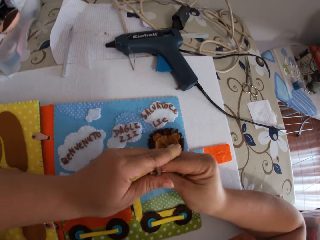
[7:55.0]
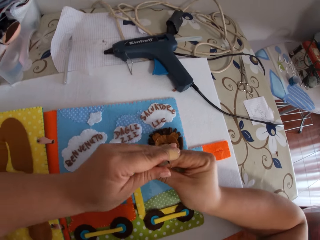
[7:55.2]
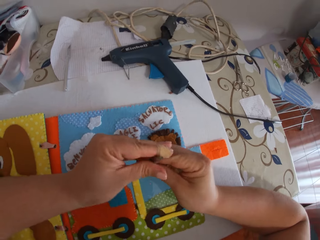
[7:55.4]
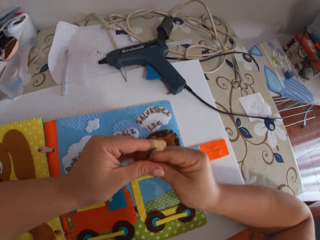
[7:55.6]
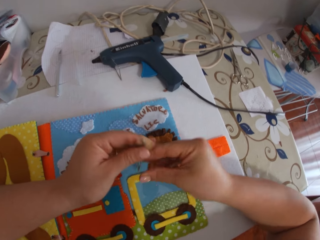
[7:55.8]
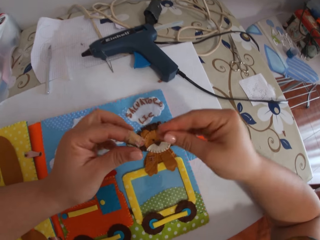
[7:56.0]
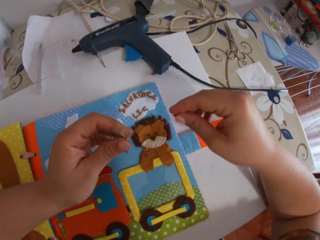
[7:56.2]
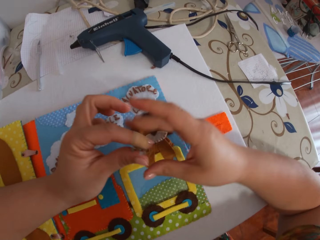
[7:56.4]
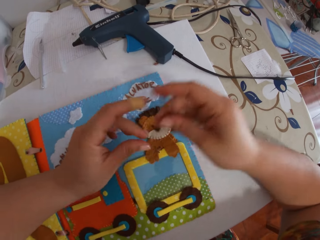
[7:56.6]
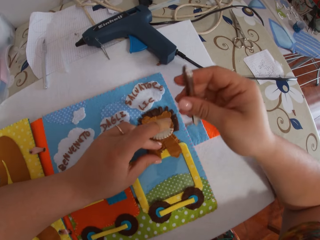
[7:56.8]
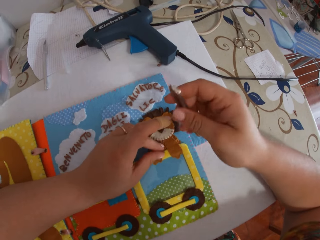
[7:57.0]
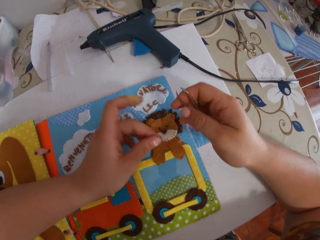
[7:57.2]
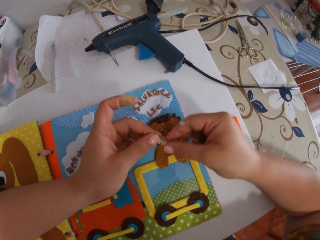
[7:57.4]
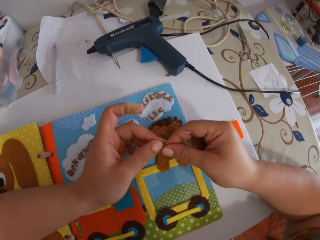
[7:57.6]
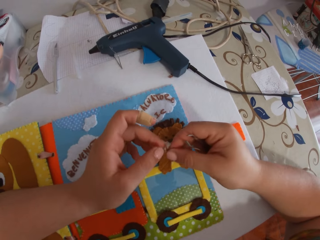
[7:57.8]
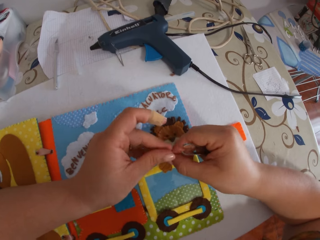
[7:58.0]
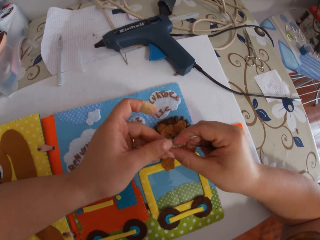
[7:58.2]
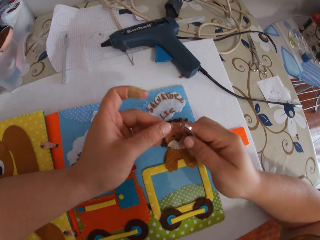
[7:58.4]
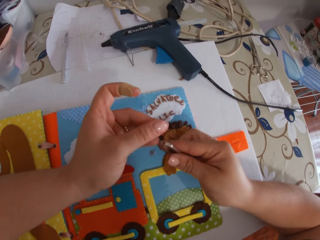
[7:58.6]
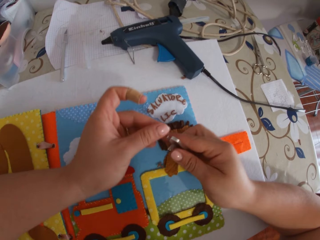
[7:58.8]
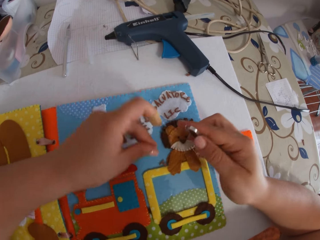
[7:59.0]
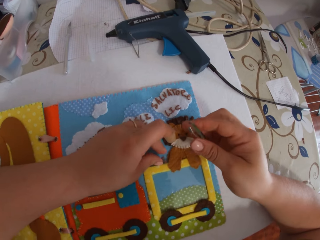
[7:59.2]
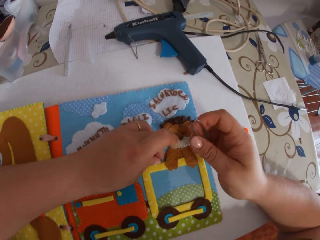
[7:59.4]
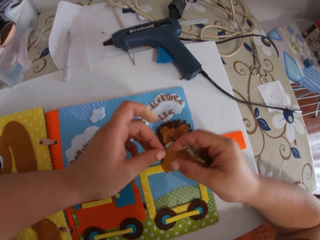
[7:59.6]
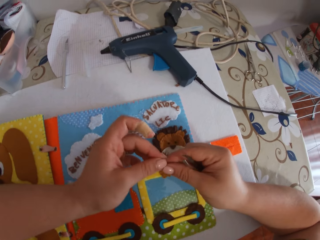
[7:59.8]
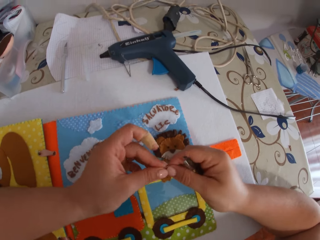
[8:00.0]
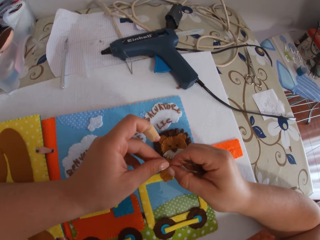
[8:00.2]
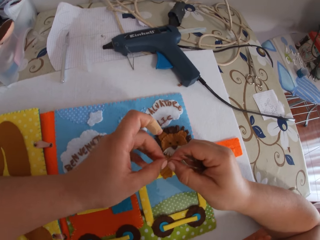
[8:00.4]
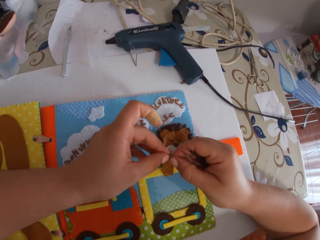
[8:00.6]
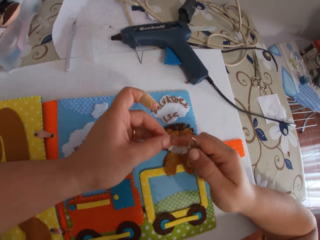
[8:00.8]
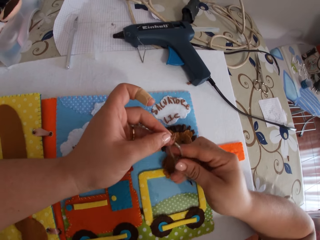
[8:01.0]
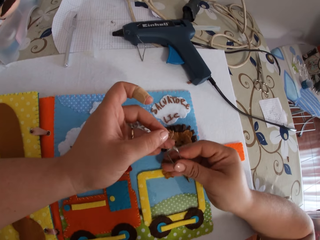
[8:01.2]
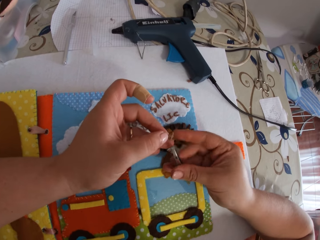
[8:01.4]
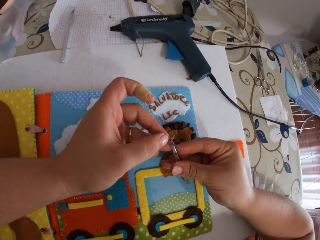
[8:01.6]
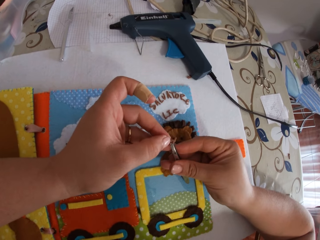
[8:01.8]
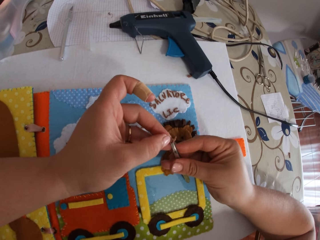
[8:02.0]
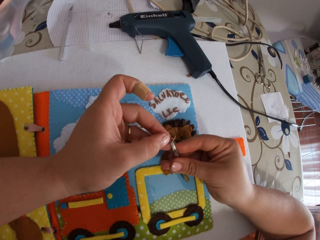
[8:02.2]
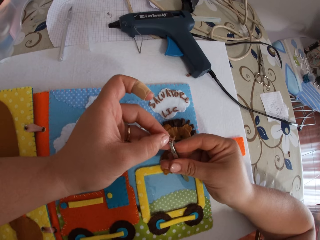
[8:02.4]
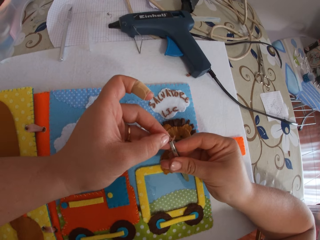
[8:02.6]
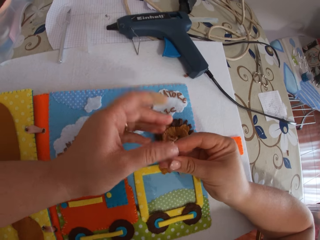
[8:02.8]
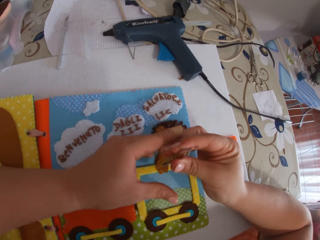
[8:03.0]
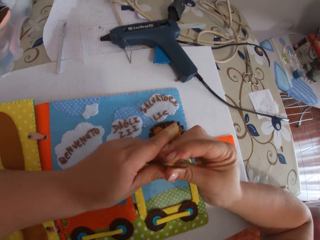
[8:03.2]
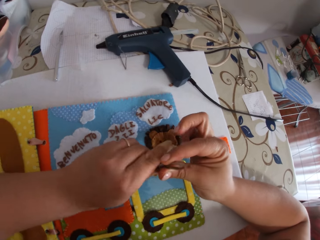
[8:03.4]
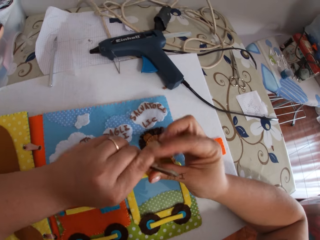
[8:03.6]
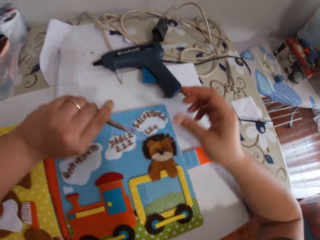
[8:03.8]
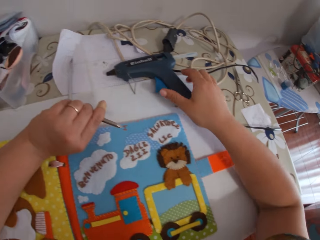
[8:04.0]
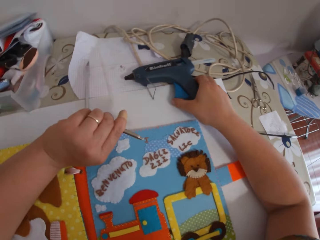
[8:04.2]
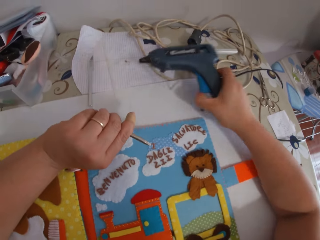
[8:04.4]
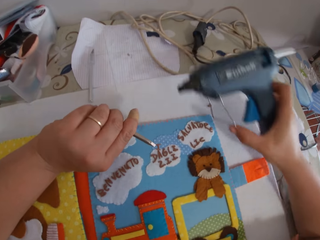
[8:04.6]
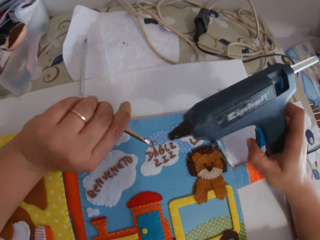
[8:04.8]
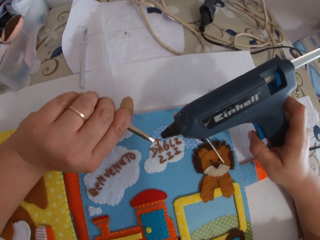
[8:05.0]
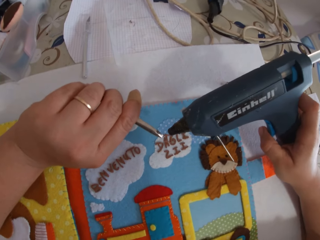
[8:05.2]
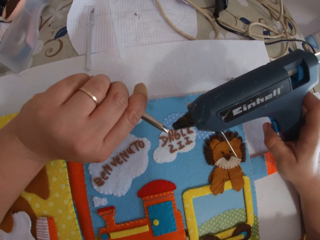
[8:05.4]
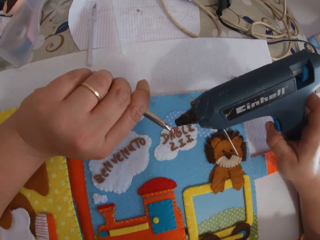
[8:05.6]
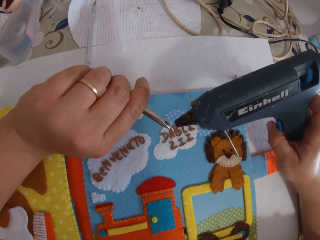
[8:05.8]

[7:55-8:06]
The camera wearer passes the pincer to her left hand. She passes the pincer to her right hand. She picks the paper alphabet from the book. She passes the paper alphabet between her hands. She picks the paper alphabet from the book. She passes the paper alphabet between her hands. She holds the paper alphabet with the pincer. She passes the pincer to her left hand. She picks up the glue gun from the table.

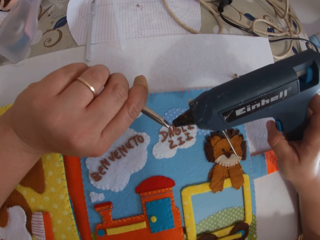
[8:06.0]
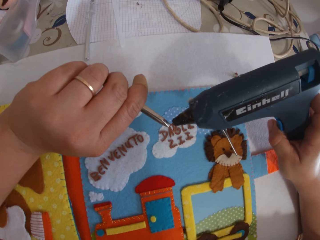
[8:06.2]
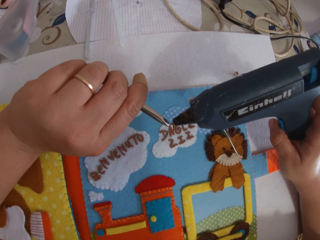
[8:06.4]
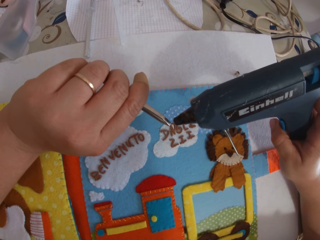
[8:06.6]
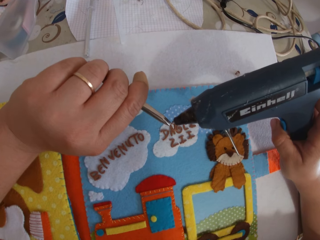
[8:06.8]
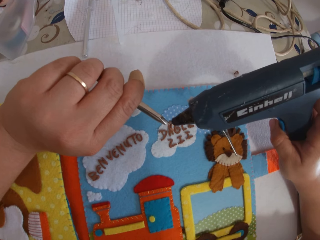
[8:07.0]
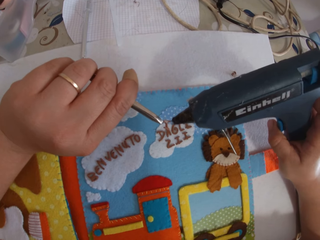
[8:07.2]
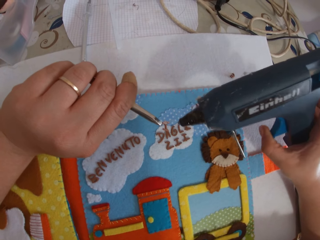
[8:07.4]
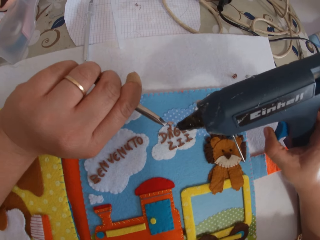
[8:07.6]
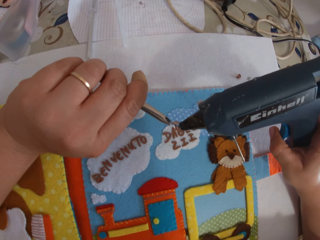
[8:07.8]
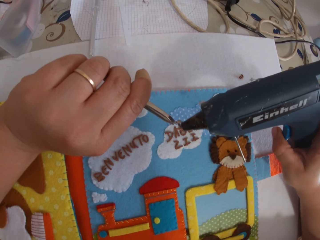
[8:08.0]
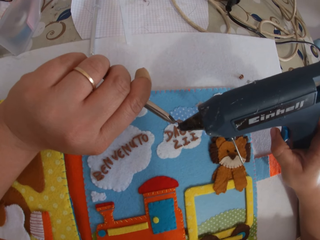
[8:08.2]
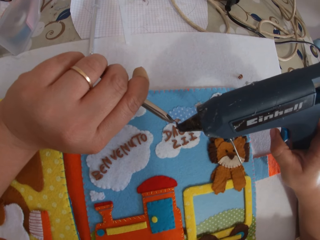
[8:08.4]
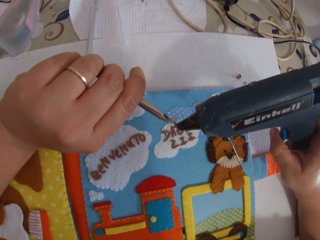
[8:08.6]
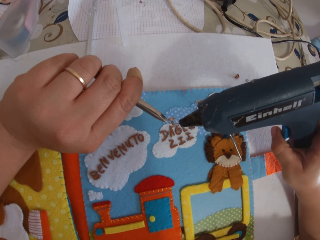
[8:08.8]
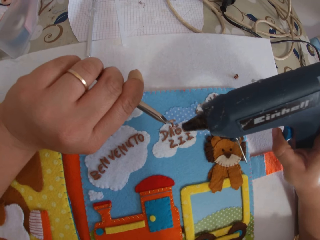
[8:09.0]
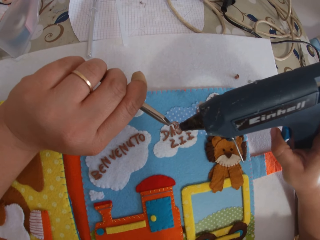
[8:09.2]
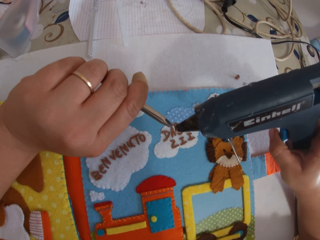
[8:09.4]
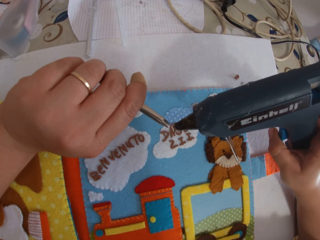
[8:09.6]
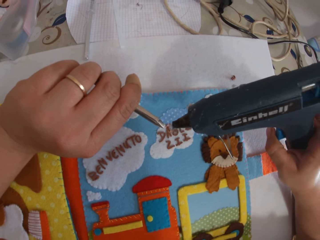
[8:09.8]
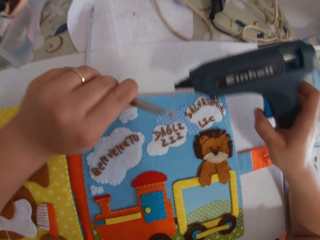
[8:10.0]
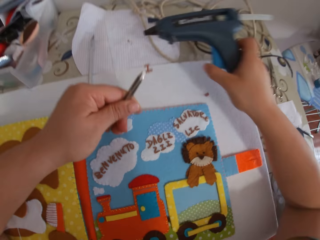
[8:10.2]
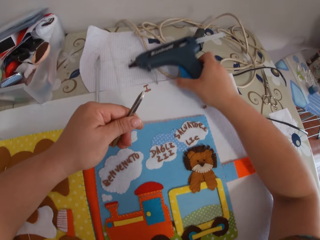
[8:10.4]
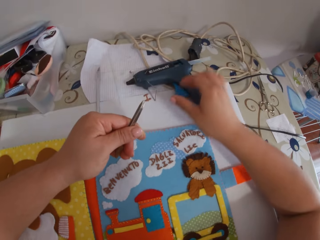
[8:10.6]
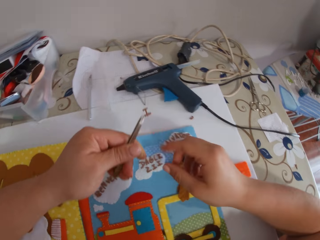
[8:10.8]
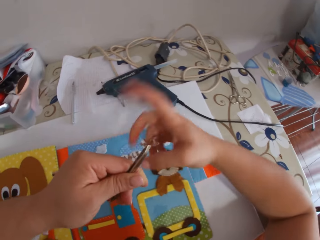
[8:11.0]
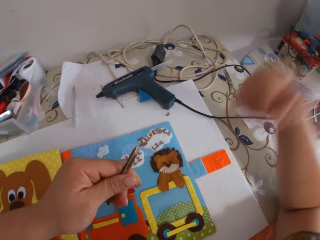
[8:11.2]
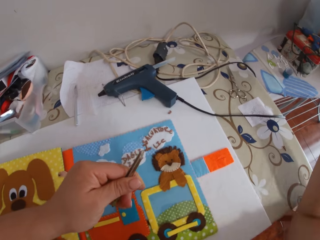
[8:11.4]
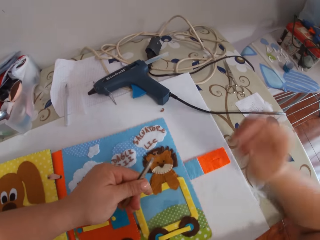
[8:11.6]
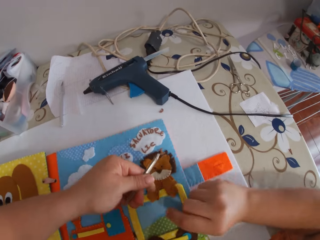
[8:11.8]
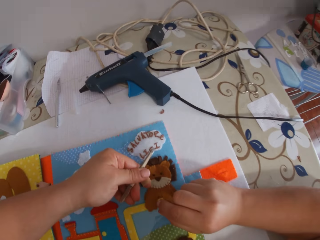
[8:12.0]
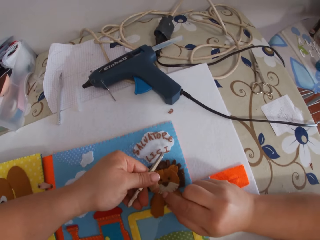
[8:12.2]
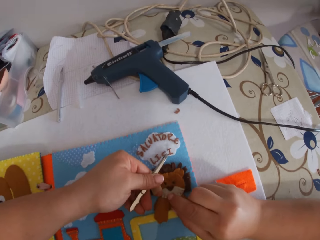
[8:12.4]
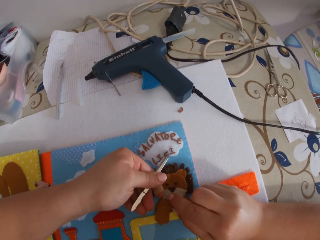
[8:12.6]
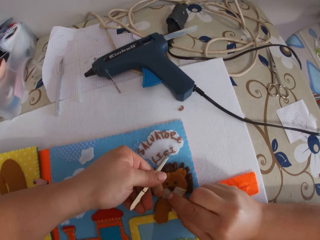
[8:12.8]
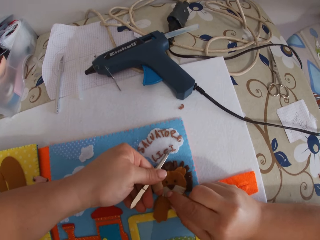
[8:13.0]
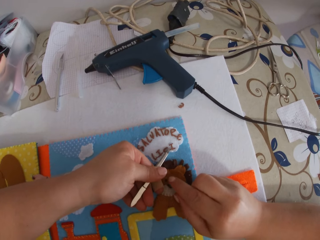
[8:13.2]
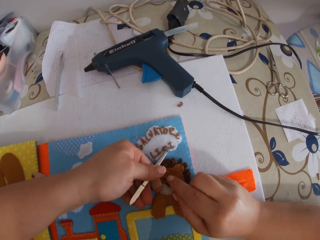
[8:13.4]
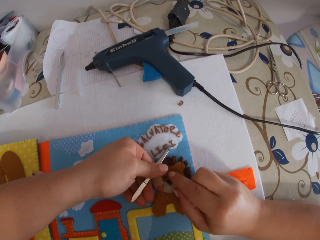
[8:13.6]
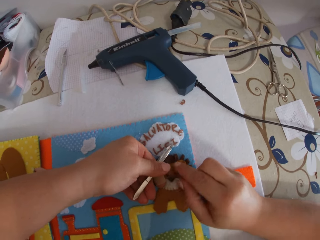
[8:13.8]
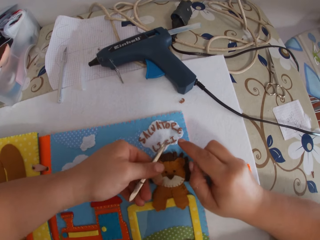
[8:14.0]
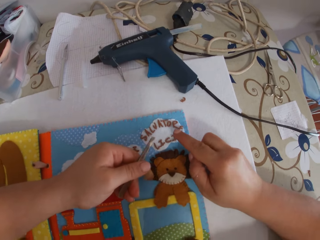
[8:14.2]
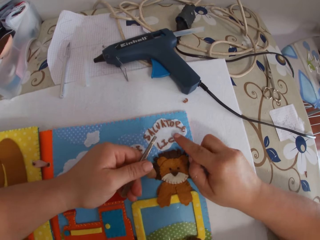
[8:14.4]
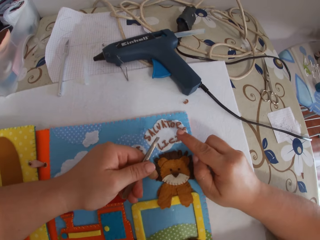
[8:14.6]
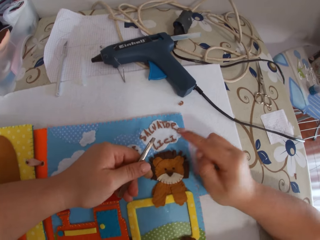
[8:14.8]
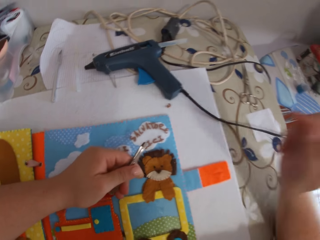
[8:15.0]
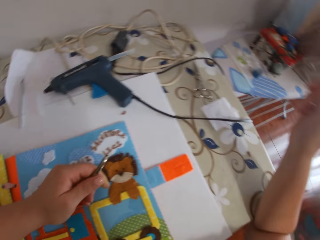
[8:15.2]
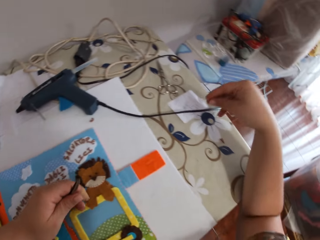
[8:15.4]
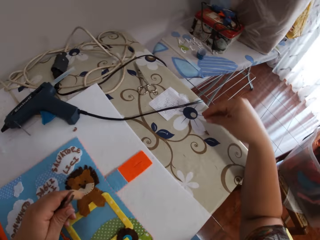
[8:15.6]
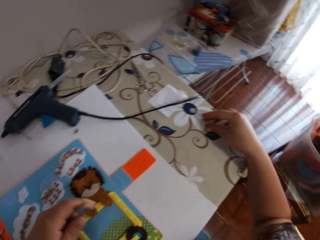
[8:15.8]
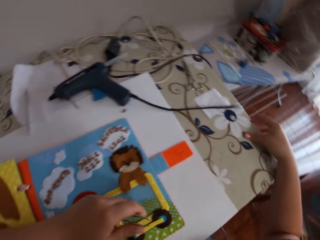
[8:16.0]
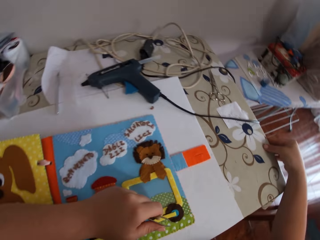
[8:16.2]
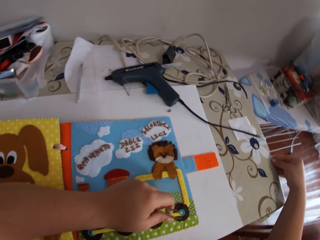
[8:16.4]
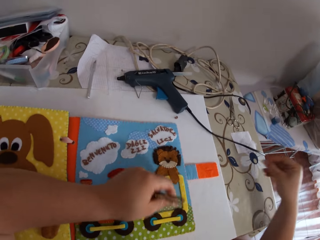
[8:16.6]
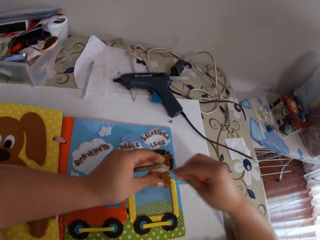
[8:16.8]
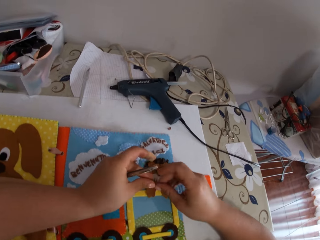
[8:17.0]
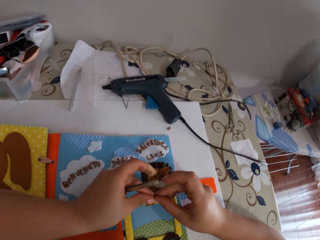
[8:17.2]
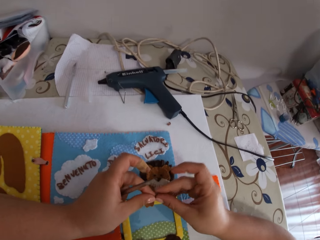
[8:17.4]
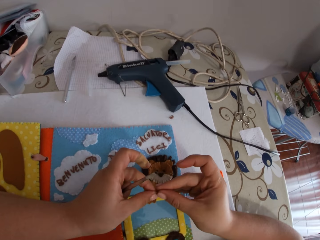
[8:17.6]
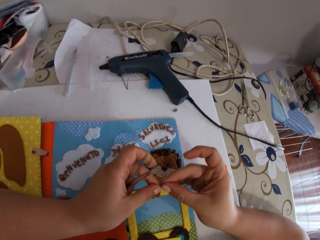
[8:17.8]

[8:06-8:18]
The camera wearer puts glue on the paper alphabet with the glue gun. She drops the glue gun on the table. She places the paper alphabet on the book with the pincer. She taps the paper alphabet with her finger. She picks the paper alphabet from the table.
